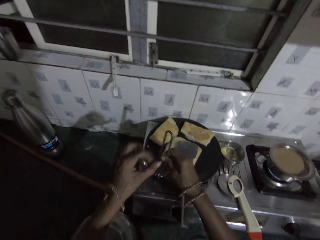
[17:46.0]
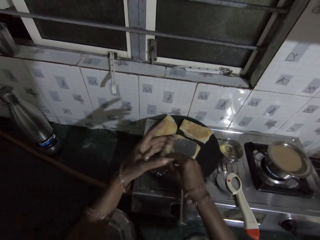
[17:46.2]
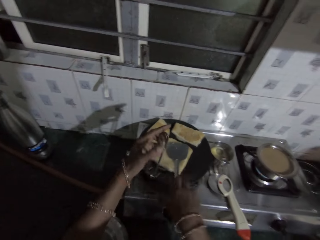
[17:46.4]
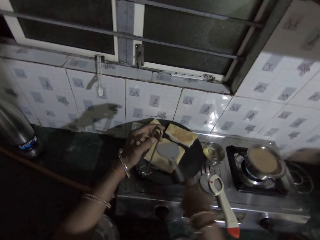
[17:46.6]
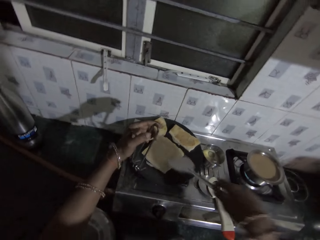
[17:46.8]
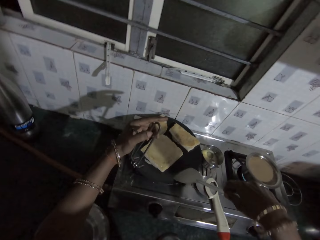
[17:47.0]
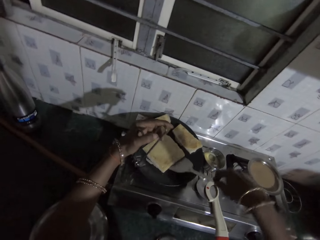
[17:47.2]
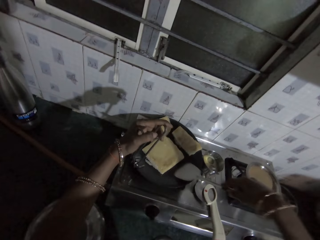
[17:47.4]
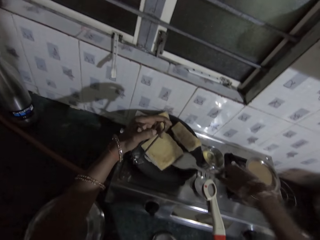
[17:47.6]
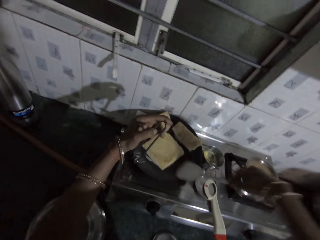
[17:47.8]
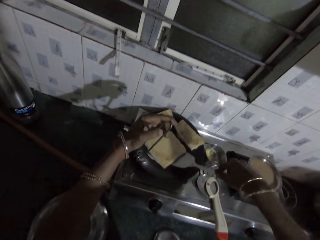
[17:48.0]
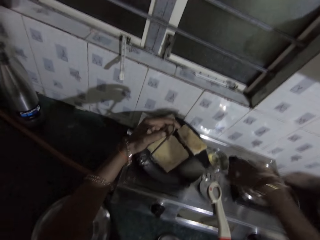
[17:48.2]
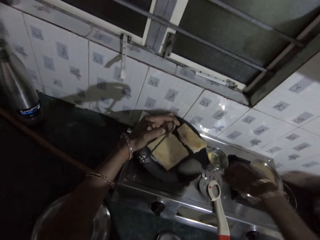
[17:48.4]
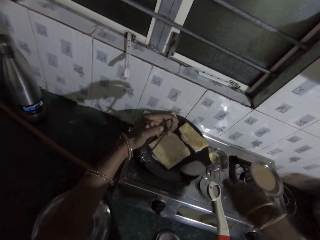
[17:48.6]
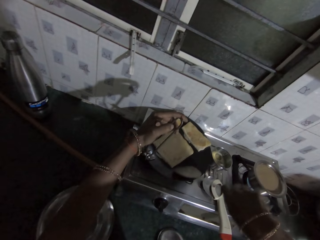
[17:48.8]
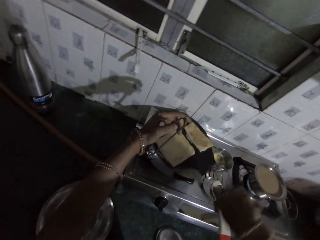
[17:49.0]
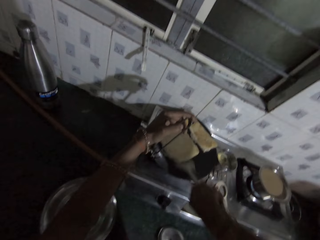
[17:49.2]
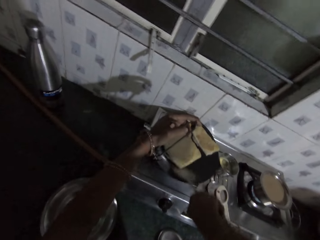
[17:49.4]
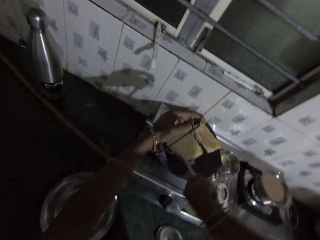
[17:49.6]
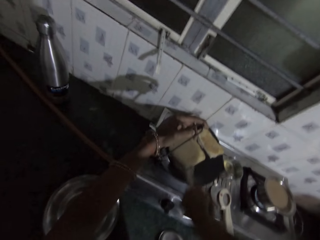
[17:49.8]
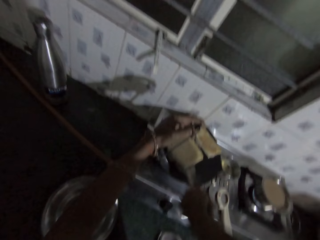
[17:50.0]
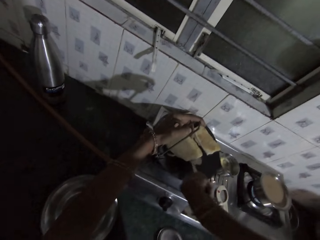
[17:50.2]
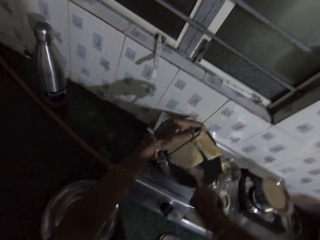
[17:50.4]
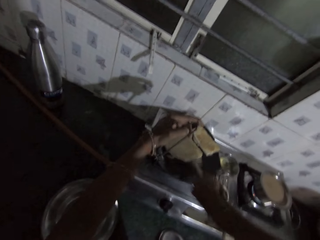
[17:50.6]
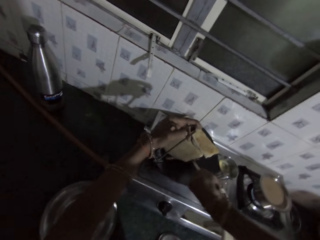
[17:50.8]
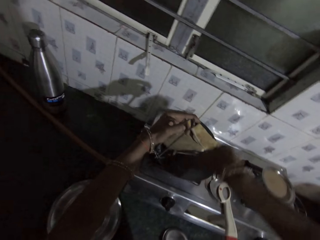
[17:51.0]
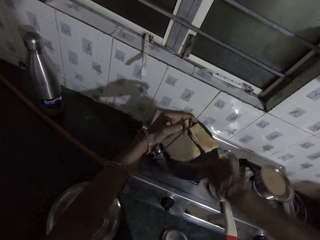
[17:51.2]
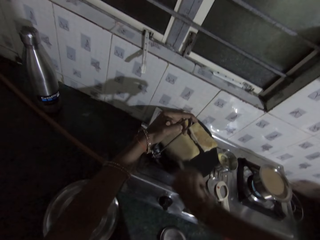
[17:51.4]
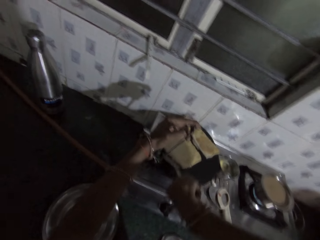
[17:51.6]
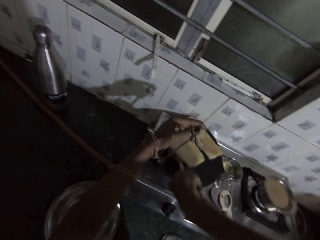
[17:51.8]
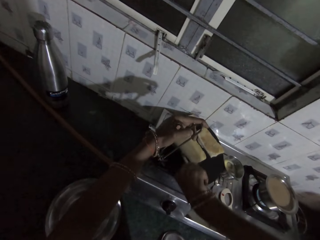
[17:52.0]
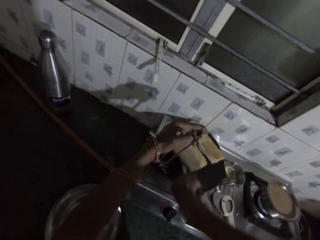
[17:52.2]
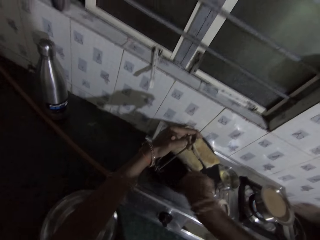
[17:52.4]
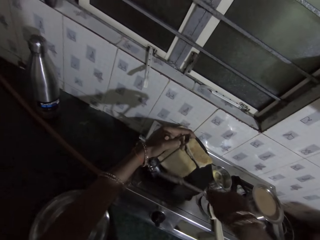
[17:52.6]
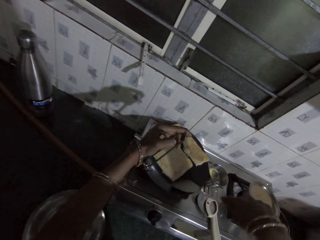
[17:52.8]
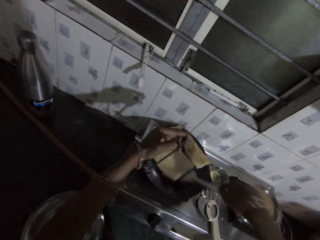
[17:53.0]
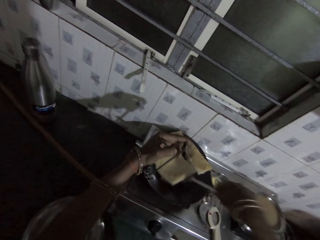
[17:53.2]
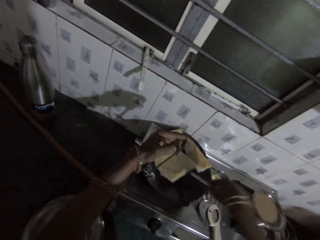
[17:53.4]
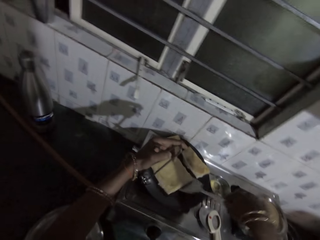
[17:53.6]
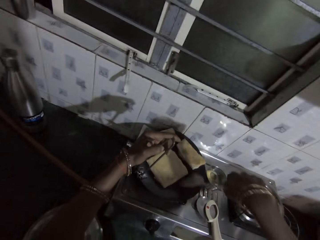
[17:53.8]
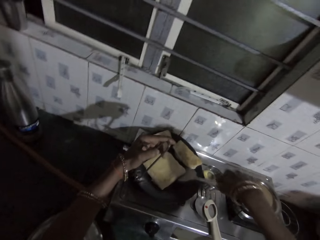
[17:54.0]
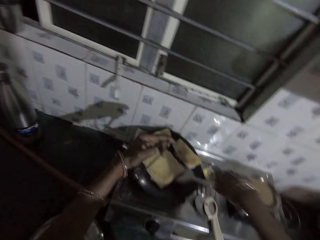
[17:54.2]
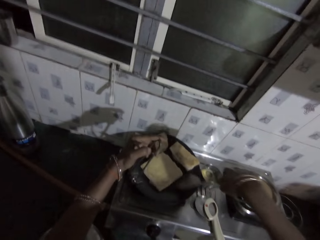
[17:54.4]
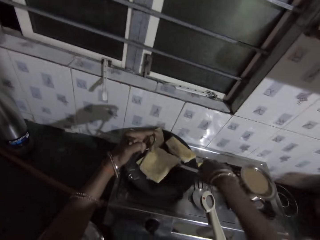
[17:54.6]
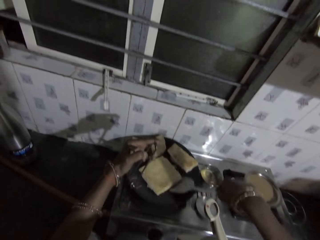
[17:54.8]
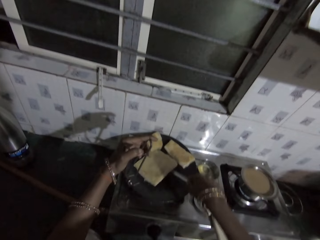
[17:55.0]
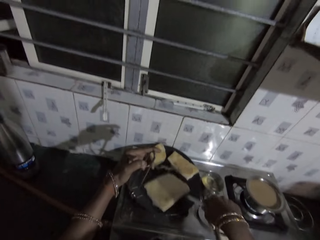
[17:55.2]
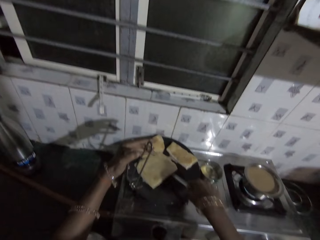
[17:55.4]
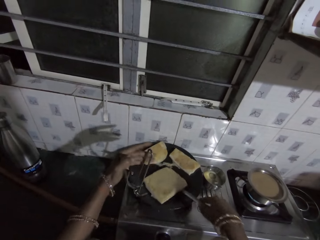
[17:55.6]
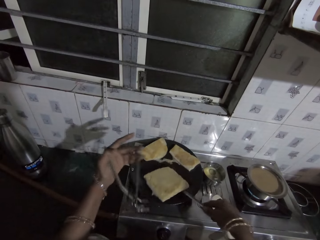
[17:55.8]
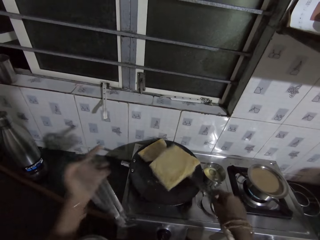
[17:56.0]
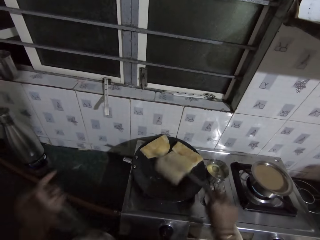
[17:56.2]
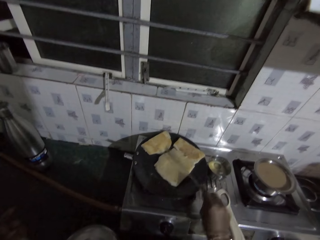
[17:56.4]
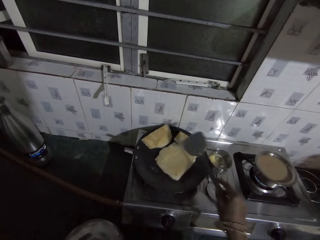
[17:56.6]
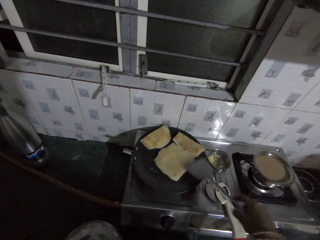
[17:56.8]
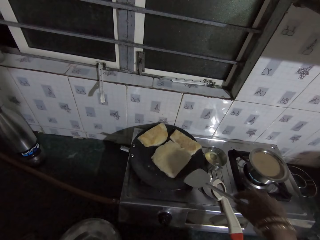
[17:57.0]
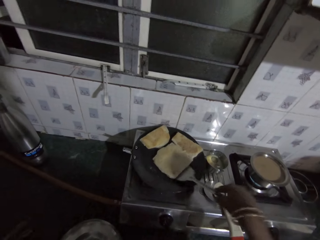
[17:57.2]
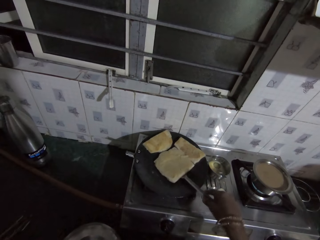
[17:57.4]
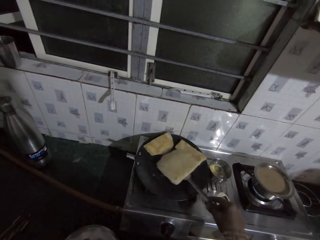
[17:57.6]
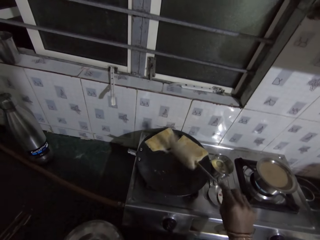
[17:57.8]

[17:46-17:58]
The camera wearer clamps the pan with the pan clamp in both hands. He grips the pan with the pan clamp in his left hand. He toasts the bread. He scrapes the bread in the pan with the spatula in his right hand. He removes the pan clamp from the pan with his left hand. He turns the bread in the pan with the spatula in his right hand.

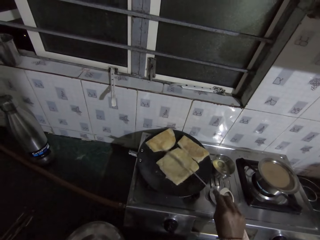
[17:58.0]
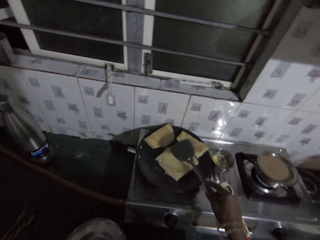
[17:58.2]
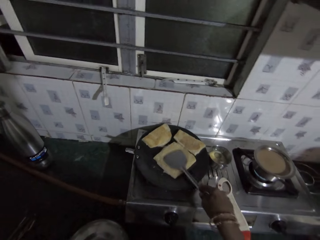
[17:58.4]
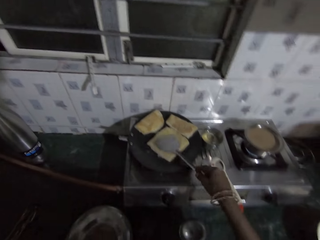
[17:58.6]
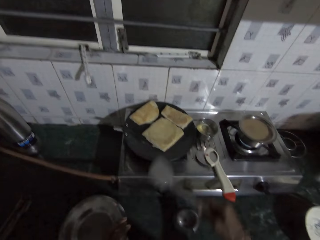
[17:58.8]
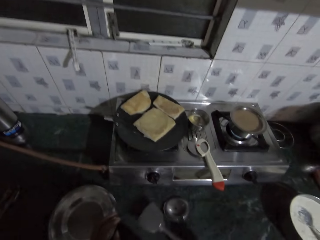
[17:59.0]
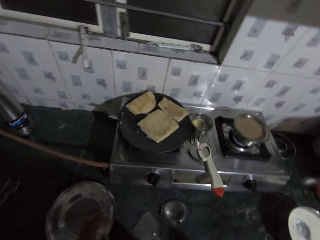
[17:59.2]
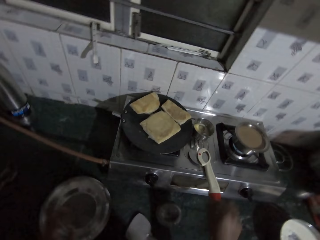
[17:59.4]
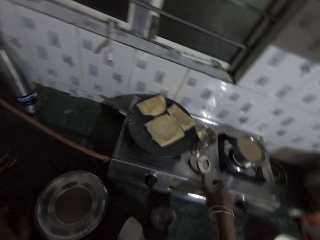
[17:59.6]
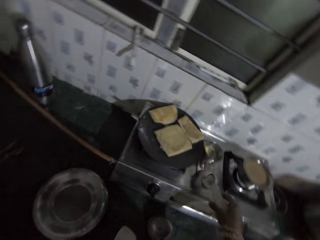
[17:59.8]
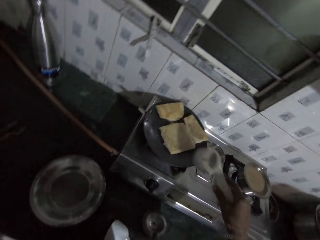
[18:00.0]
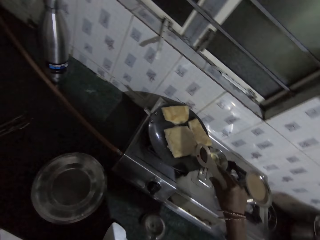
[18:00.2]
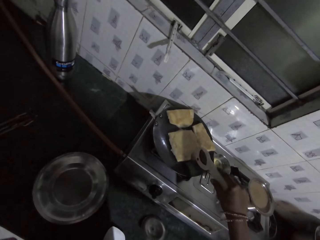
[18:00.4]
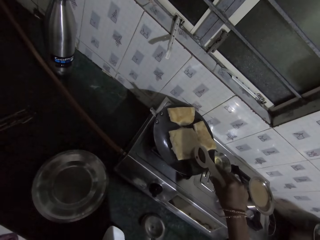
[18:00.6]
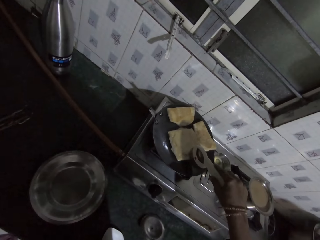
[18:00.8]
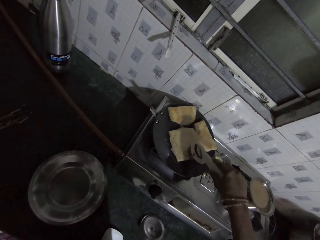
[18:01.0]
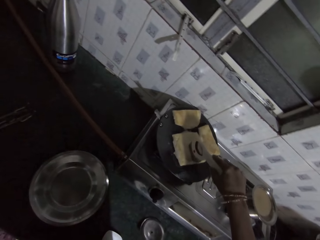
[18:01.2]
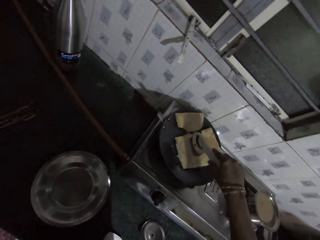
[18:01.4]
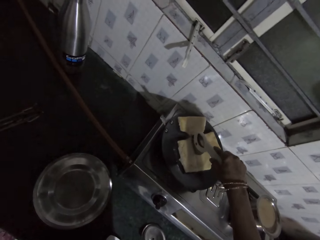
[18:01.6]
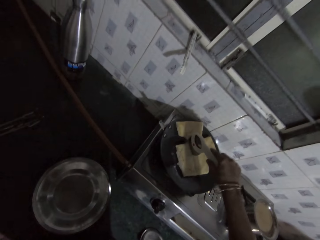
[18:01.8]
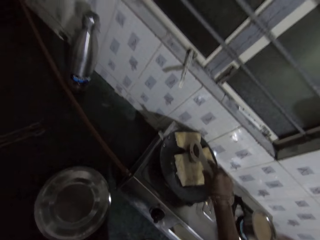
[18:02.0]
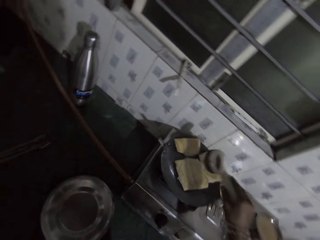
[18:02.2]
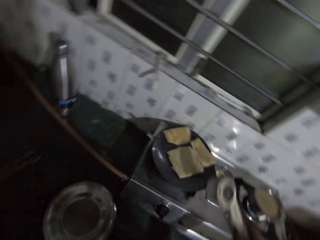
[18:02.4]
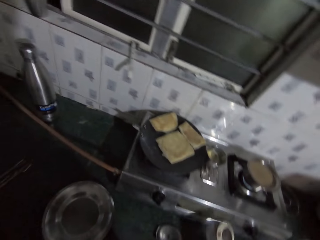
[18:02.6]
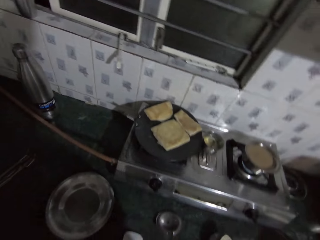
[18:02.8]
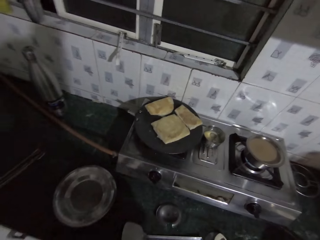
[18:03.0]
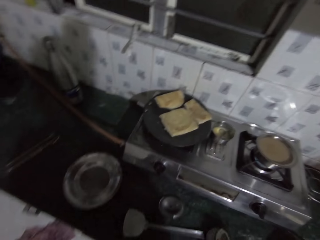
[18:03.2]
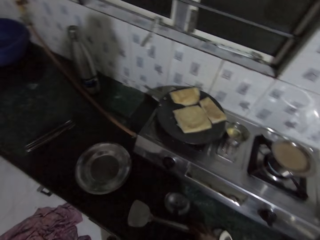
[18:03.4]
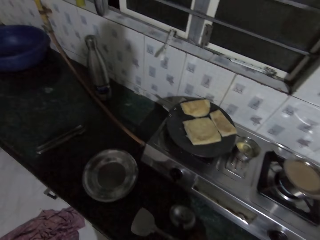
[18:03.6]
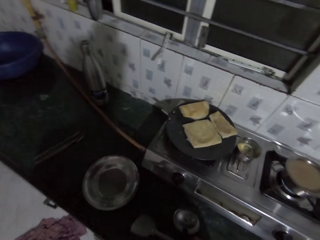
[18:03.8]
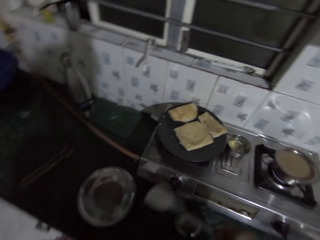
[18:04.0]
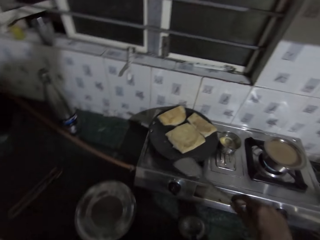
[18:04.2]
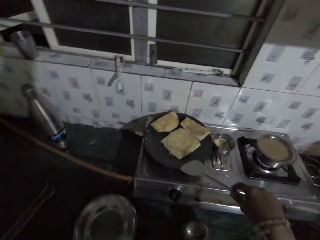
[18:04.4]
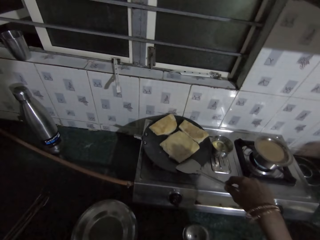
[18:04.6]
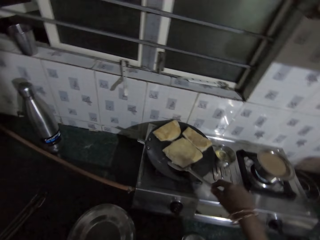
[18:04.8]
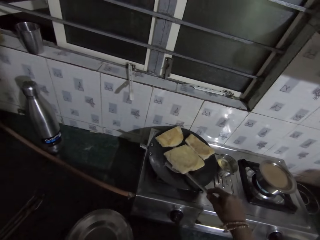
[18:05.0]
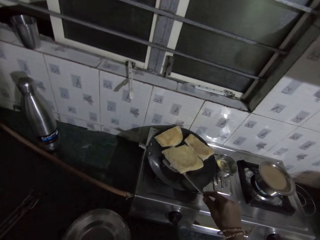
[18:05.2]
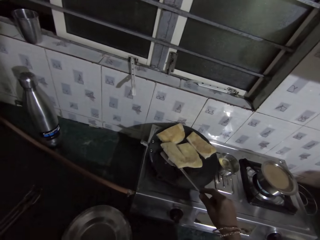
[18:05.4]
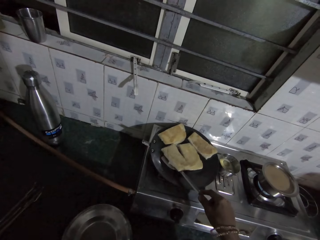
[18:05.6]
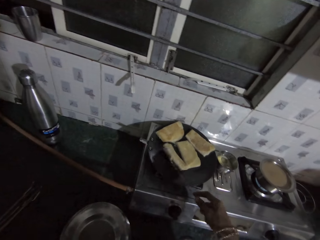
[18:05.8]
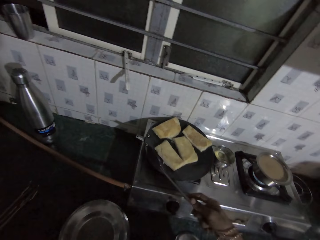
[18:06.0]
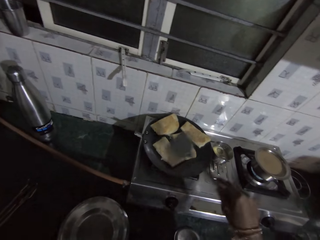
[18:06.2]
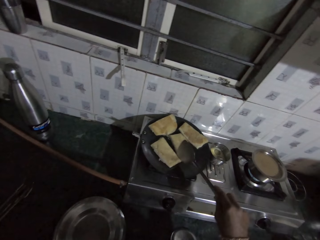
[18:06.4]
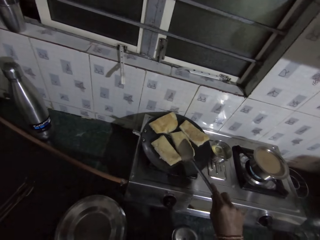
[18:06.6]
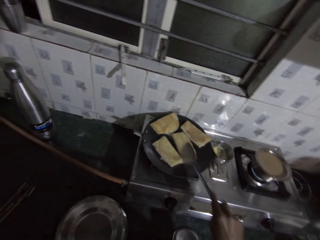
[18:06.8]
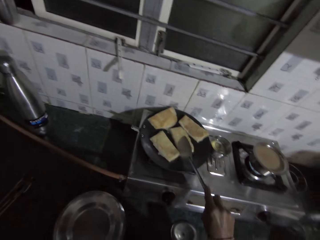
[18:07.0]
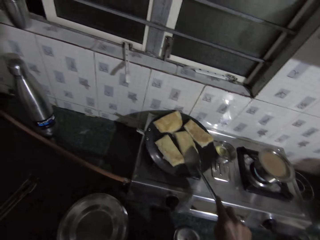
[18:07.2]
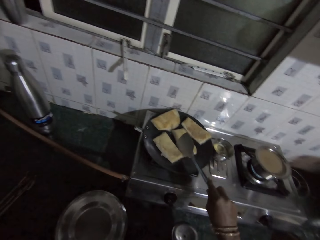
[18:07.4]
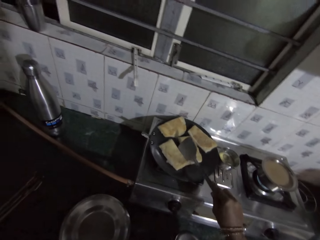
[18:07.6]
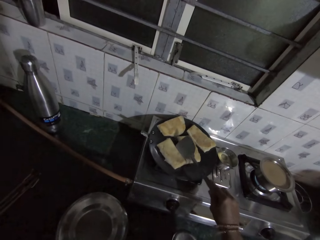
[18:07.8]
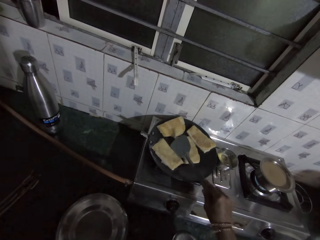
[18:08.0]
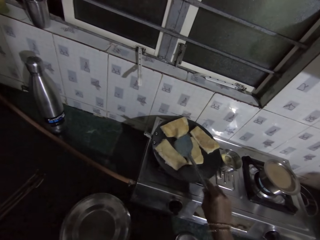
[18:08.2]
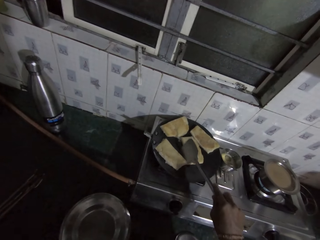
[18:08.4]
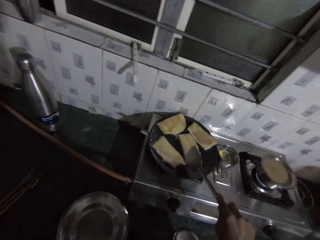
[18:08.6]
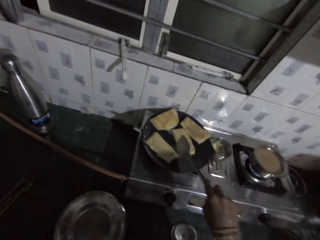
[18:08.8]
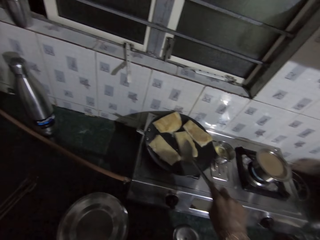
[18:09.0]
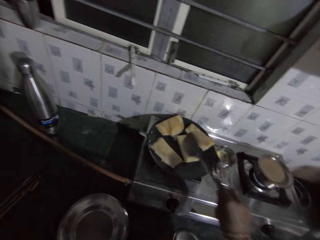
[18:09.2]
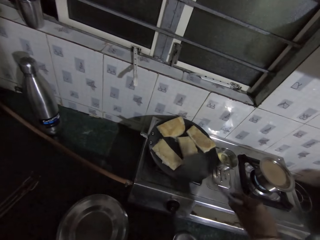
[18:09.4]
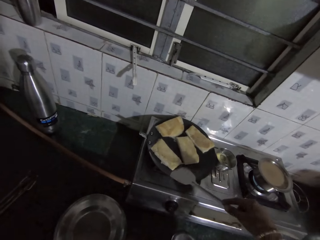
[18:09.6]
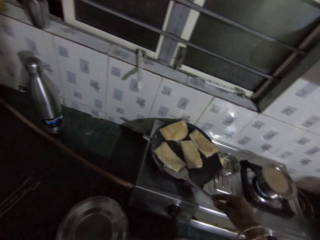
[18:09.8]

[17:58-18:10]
The camera wearer places the spatula on the countertop with his right hand. He picks up the pizza cutter from the cooker with his right hand. He cuts the bread in the pan with the pizza cutter in his right hand. He picks up the spatula. He holds the spatula with his right hand. He splits the bread in the pan with the spatula in his right hand. He toasts the bread.
